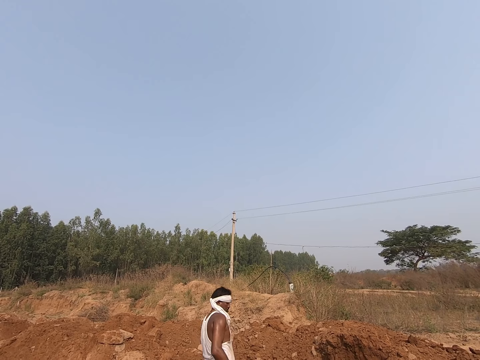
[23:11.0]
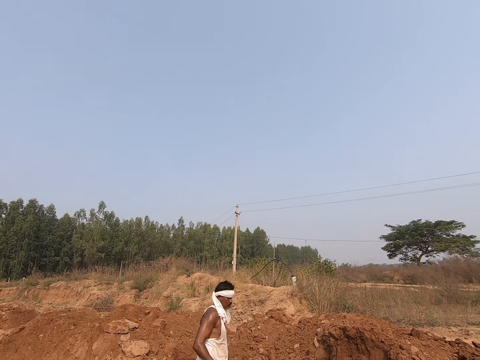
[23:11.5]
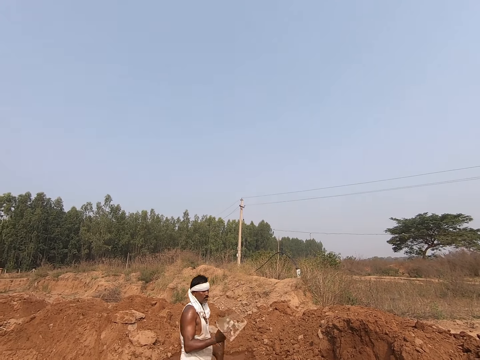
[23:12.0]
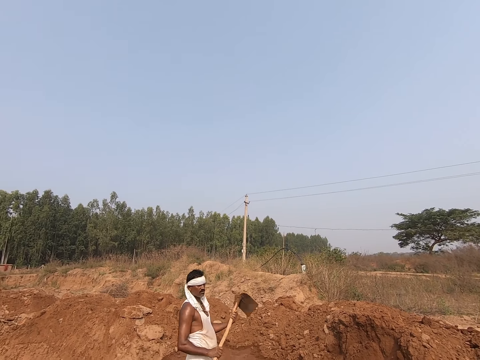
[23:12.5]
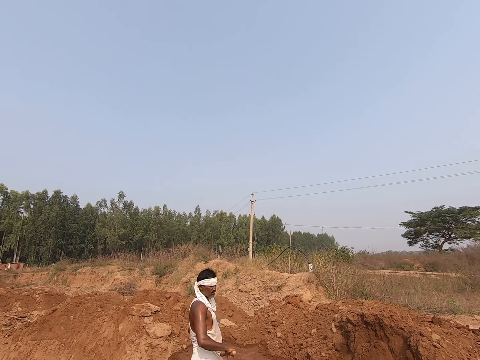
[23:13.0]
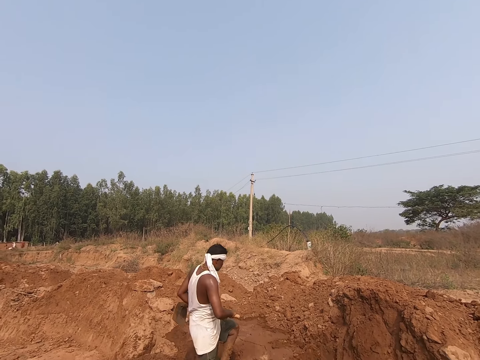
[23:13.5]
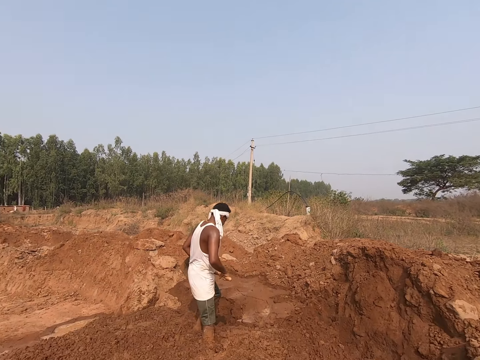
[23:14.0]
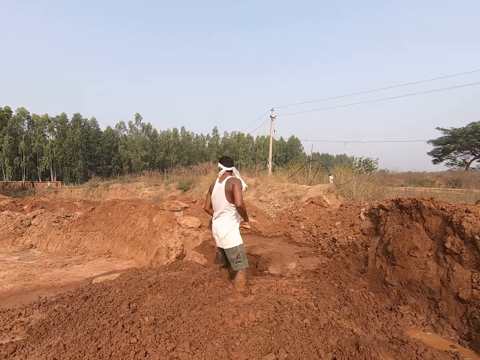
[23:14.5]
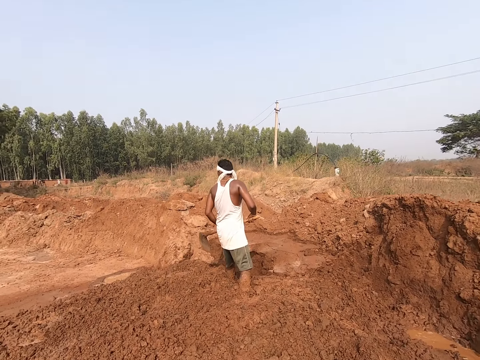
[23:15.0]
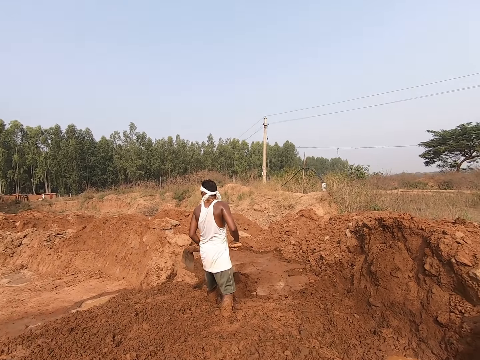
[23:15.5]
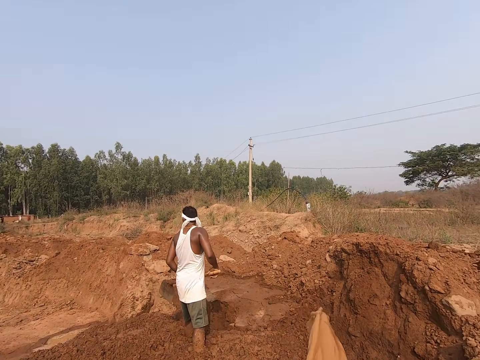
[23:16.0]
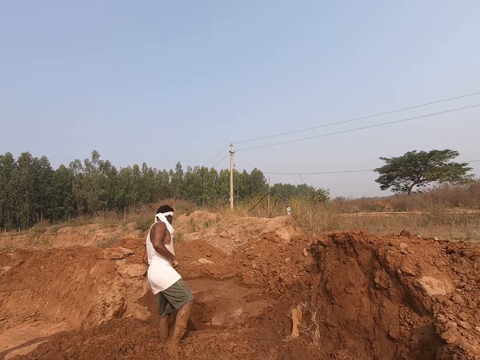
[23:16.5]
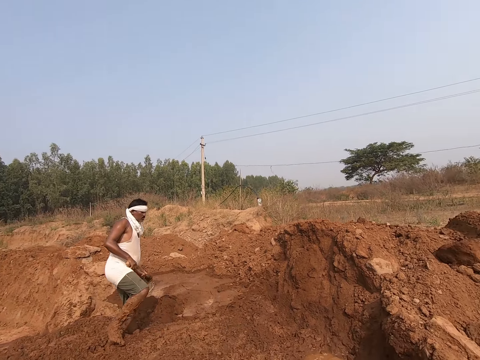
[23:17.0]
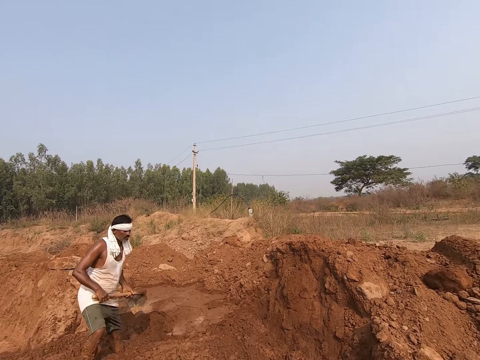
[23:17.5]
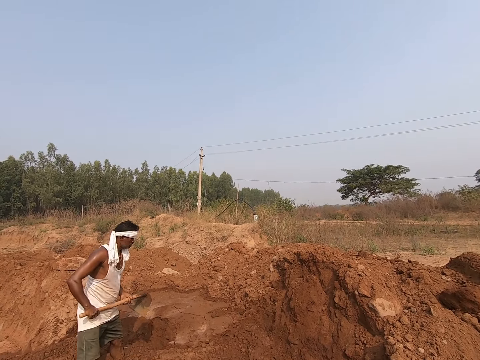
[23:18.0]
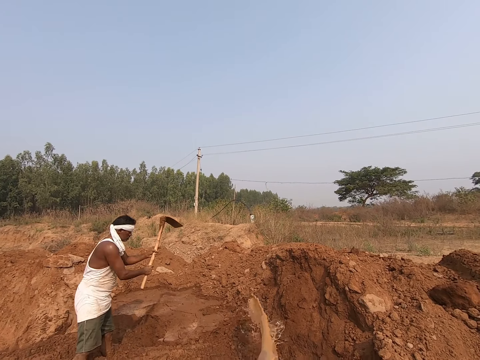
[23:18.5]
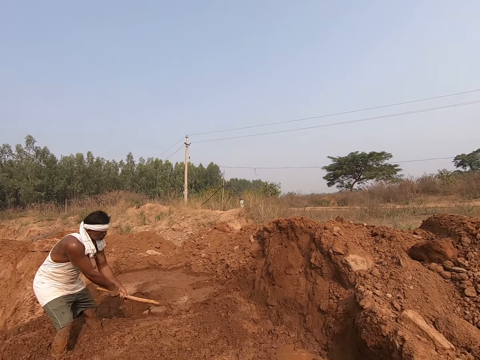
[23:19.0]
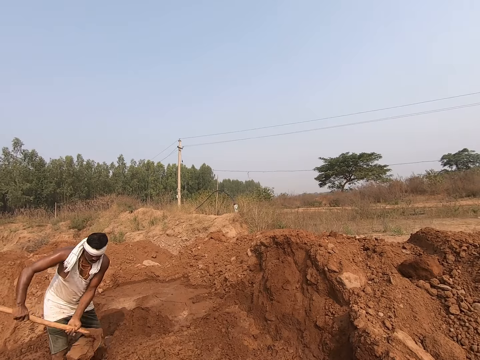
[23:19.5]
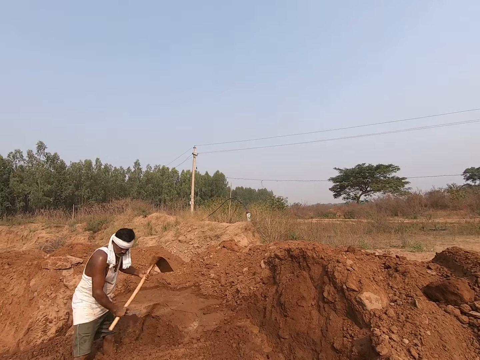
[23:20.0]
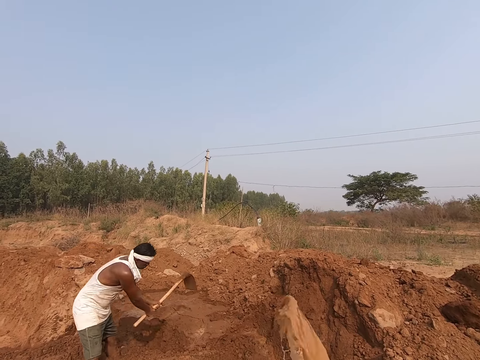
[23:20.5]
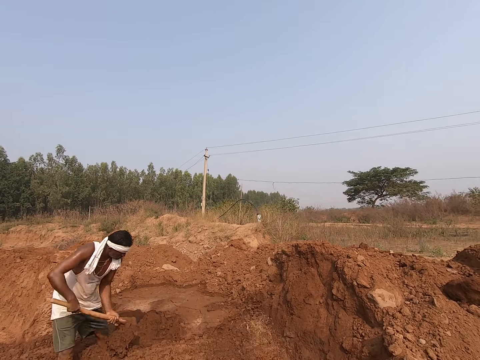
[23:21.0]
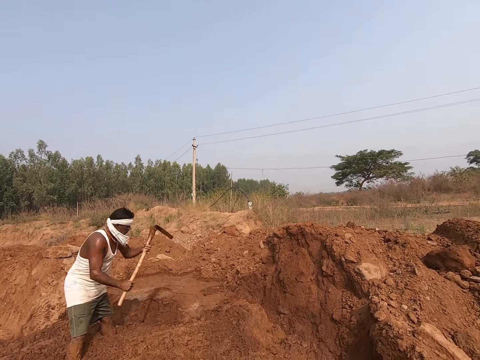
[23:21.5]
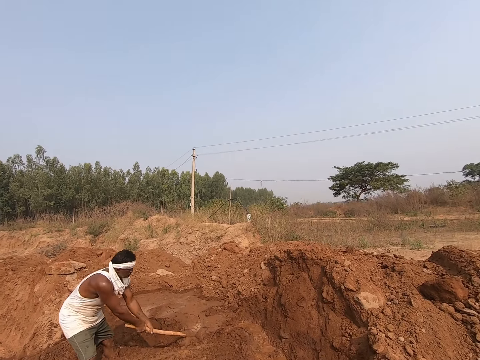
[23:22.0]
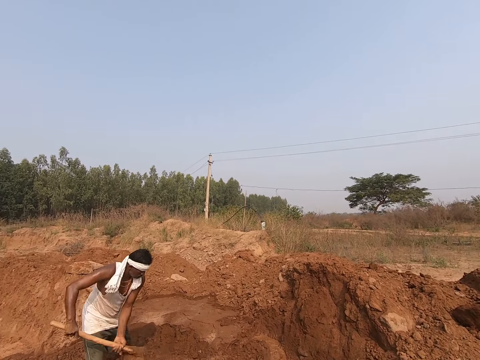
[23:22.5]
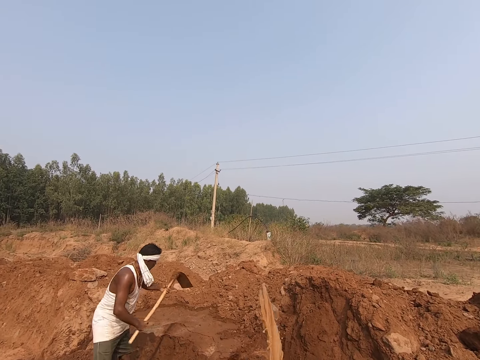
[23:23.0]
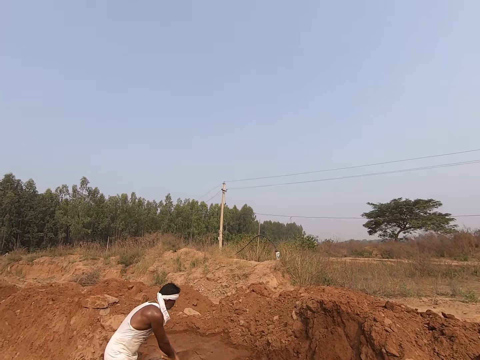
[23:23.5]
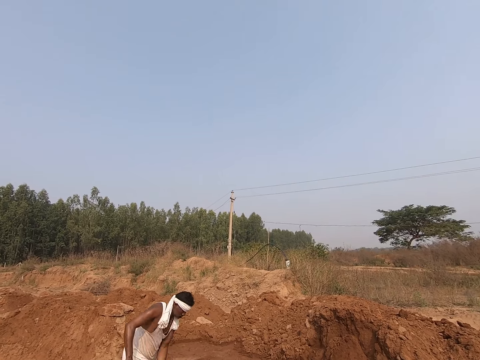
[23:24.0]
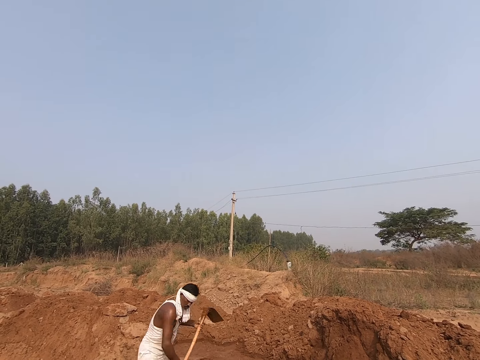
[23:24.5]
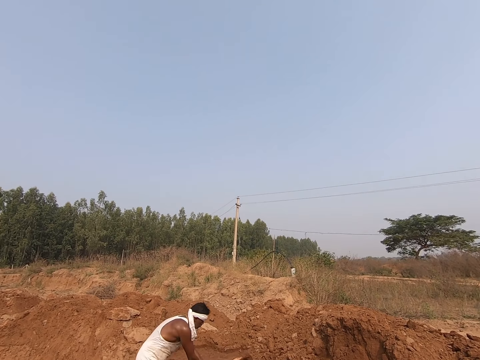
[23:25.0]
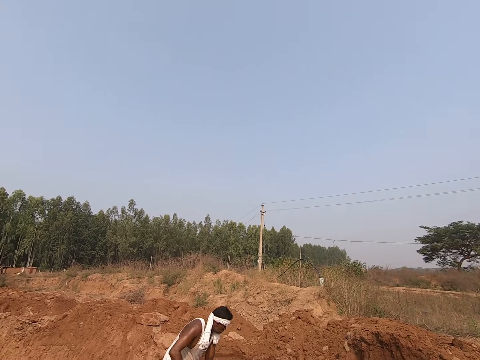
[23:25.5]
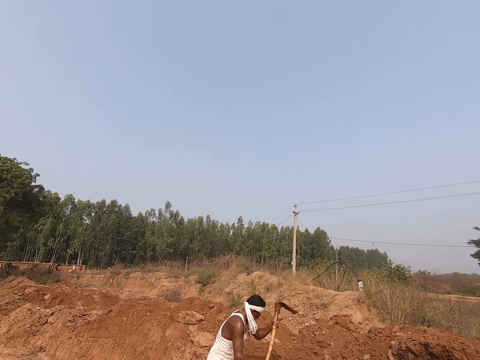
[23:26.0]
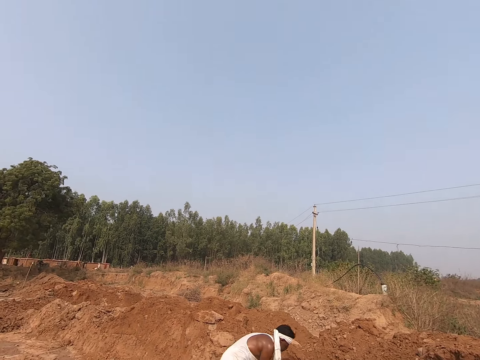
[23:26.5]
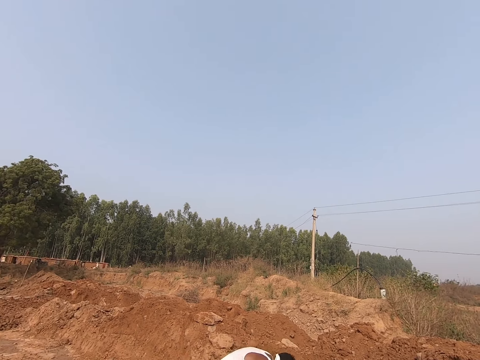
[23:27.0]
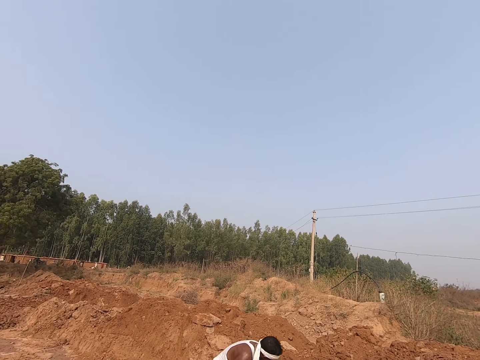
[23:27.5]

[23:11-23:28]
The camera wearer looks at a man. The man holds the hoe. The camera wearer interacts with the man. They pour some water on the soil on the land. The man mixes the soil with the hoe. The camera wearer sprinkles water on the soil. The man mixes the soil with the hoe. The man digs the soil on the land with the hoe. The camera wearer looks at the man.

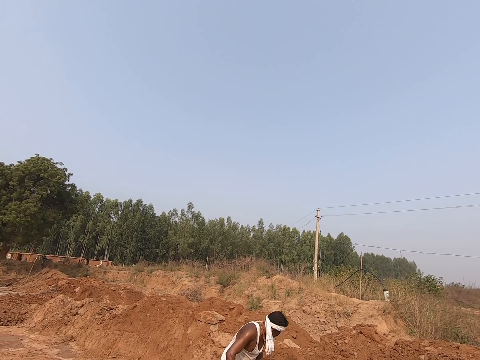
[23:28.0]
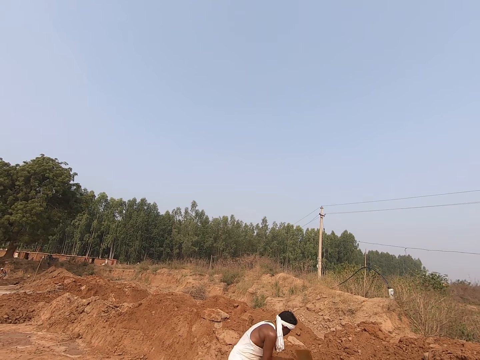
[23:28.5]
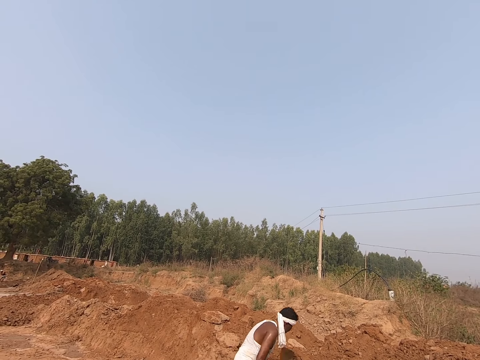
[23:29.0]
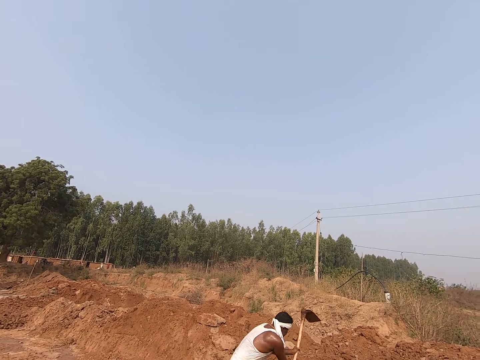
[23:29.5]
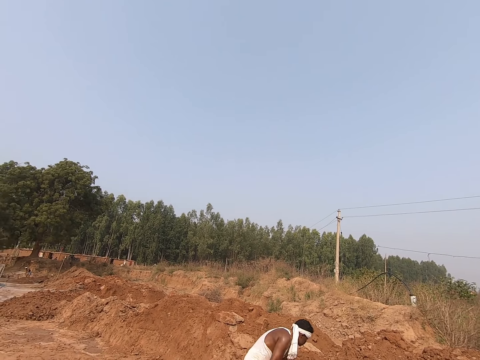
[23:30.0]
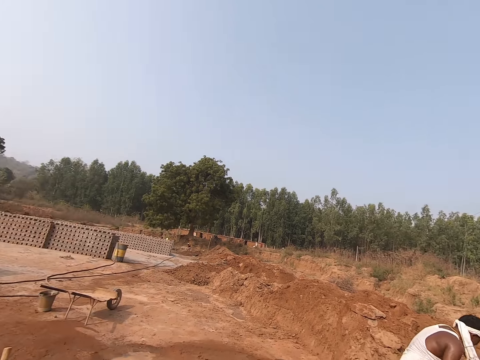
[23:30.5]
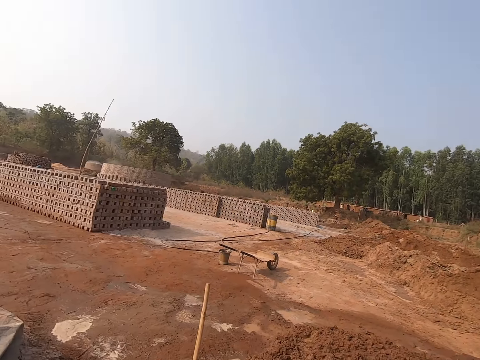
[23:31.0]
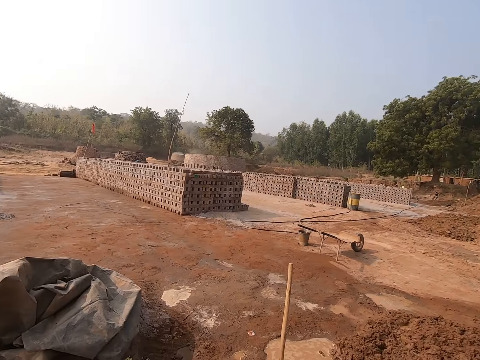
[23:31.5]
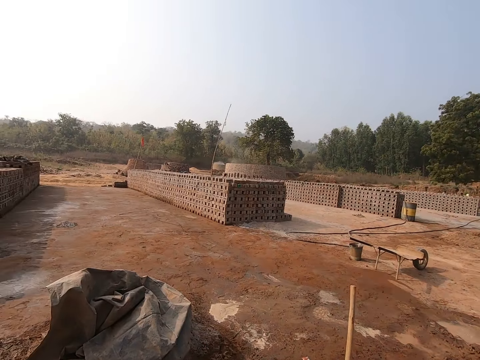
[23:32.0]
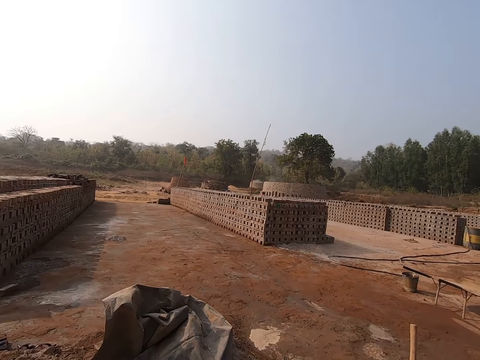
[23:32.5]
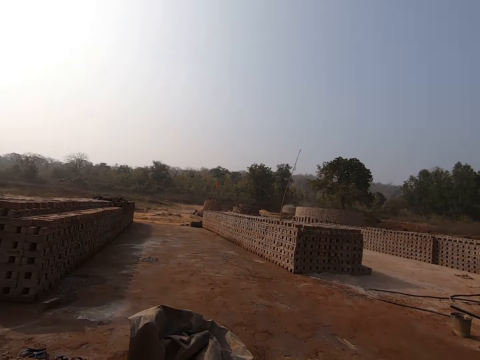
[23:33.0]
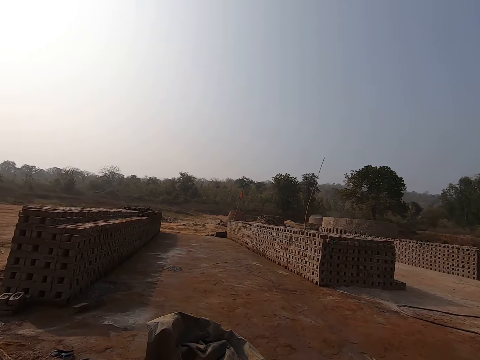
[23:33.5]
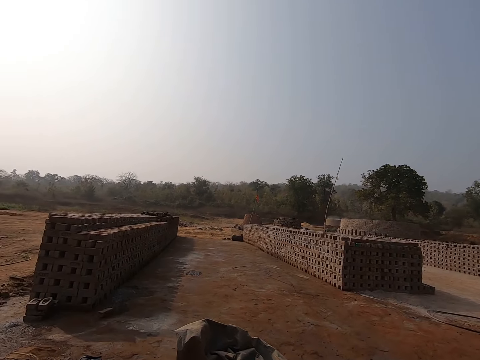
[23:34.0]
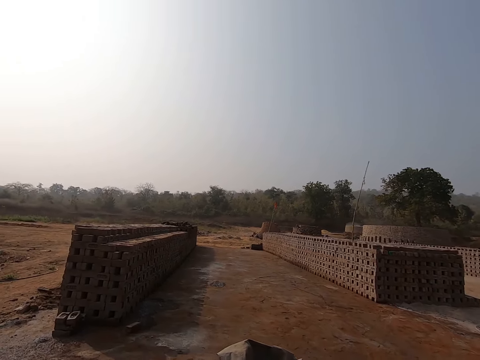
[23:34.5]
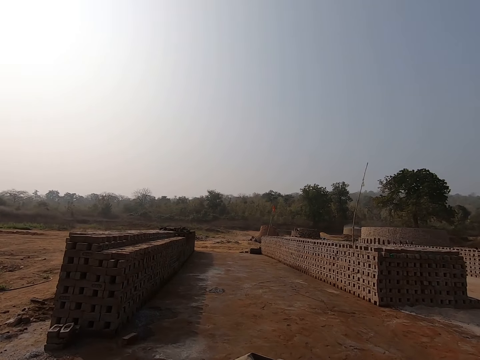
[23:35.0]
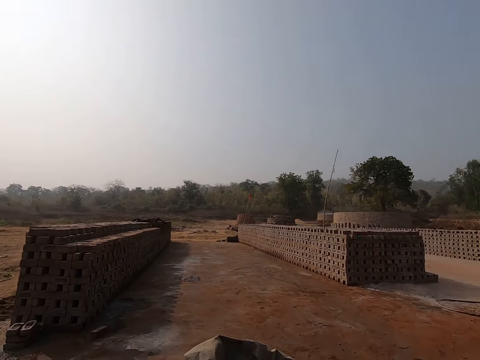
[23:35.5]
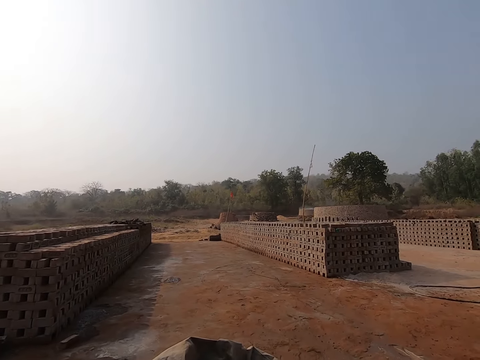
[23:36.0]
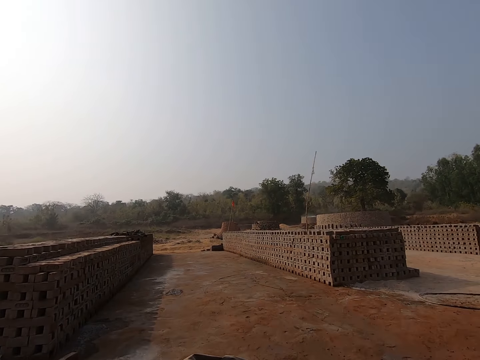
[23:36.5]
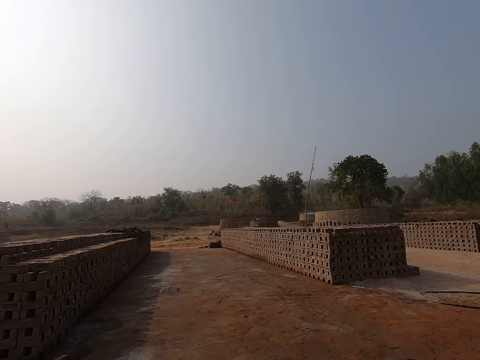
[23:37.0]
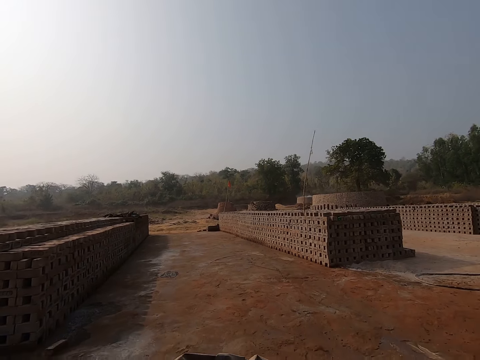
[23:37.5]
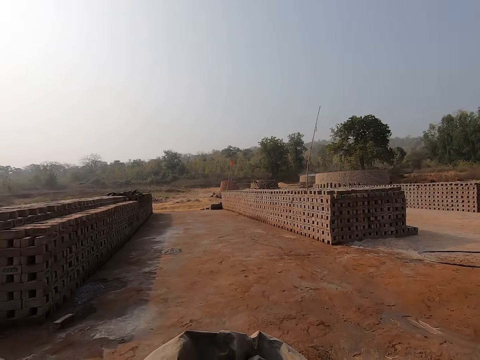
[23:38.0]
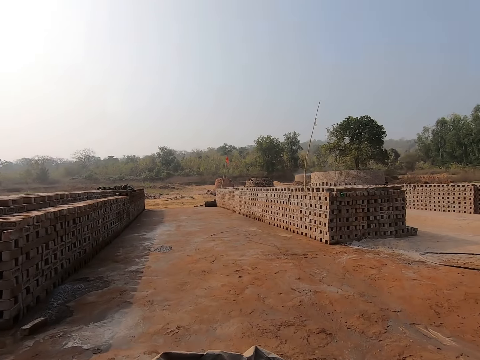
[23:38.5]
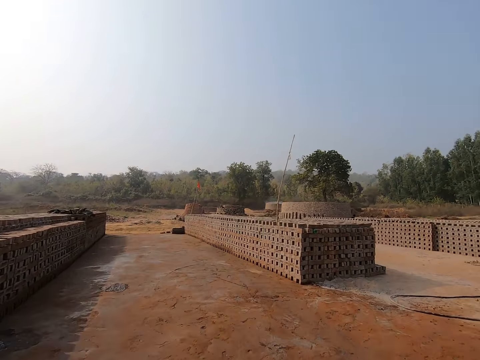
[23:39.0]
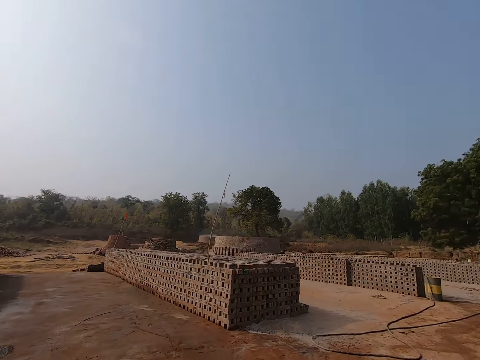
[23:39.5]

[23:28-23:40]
The camera wearer looks around the brick molding site. They walk around the site.
